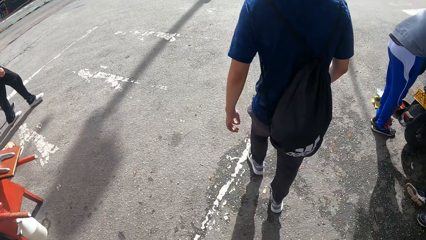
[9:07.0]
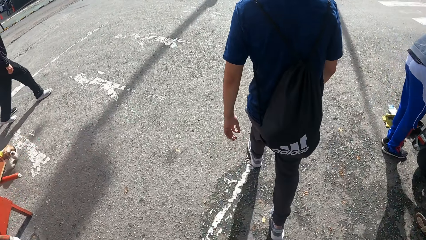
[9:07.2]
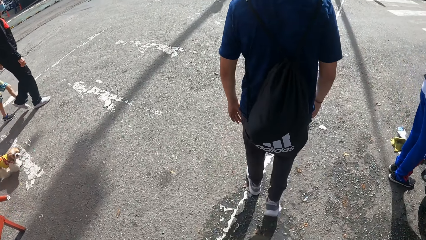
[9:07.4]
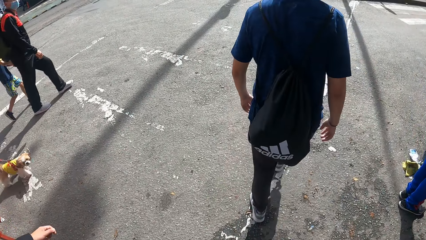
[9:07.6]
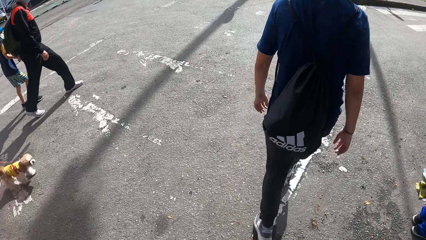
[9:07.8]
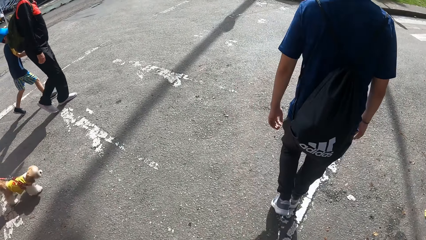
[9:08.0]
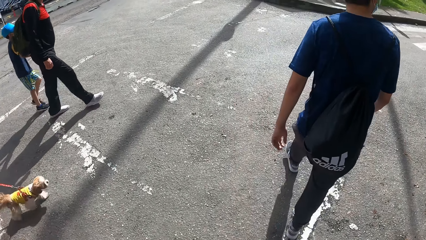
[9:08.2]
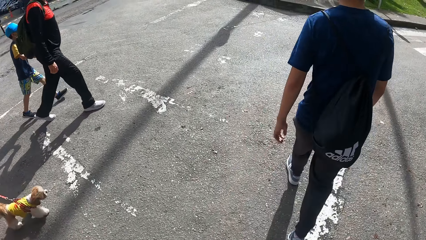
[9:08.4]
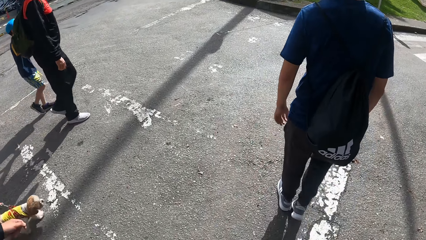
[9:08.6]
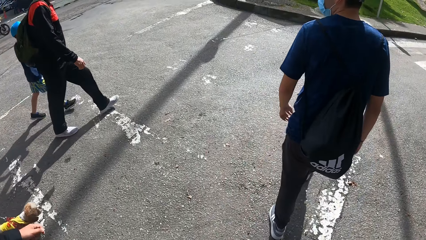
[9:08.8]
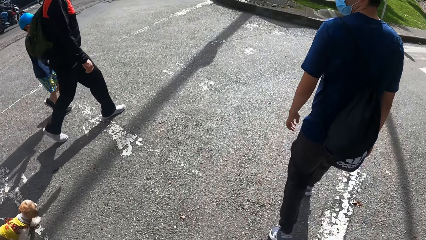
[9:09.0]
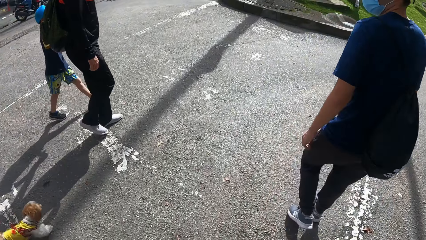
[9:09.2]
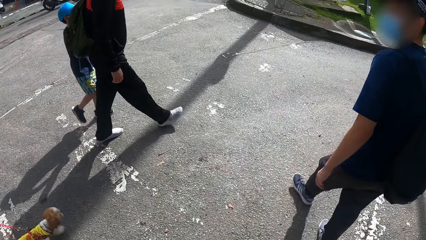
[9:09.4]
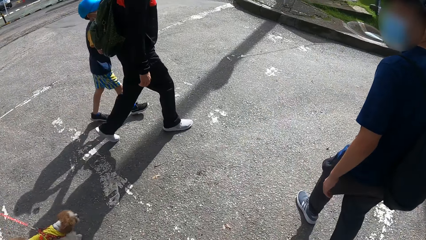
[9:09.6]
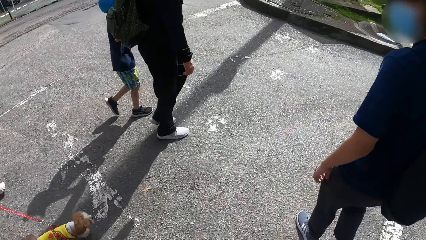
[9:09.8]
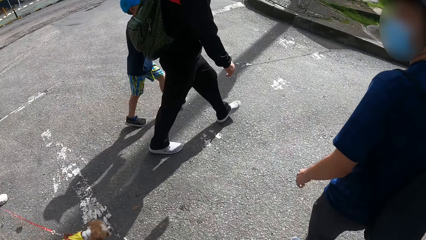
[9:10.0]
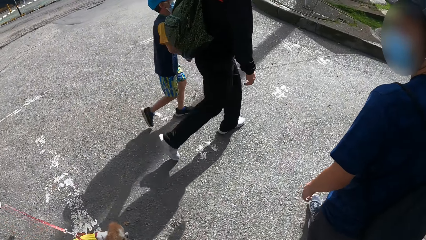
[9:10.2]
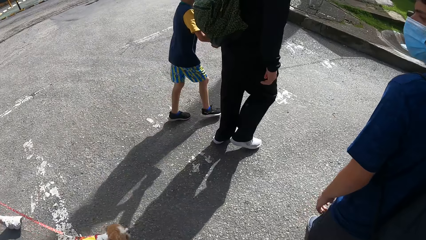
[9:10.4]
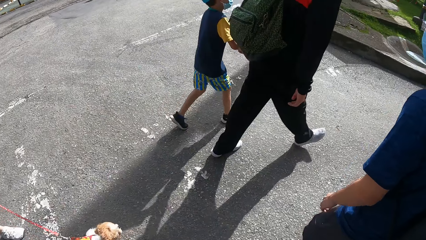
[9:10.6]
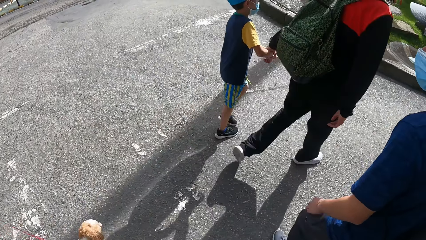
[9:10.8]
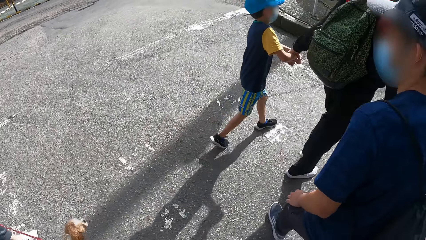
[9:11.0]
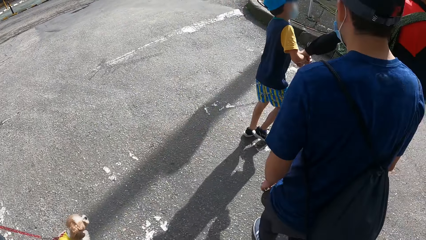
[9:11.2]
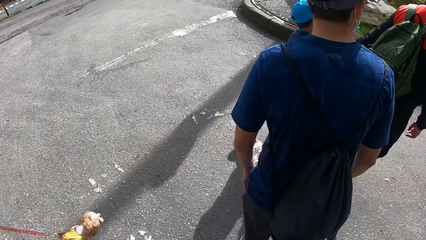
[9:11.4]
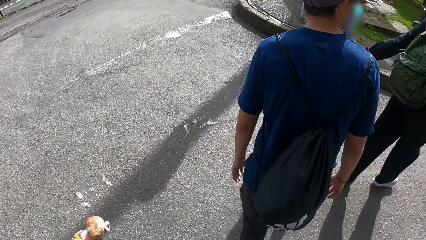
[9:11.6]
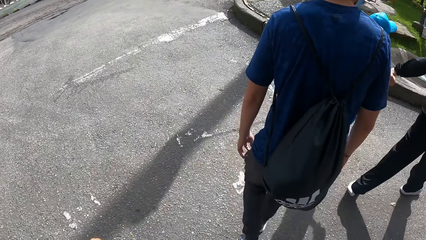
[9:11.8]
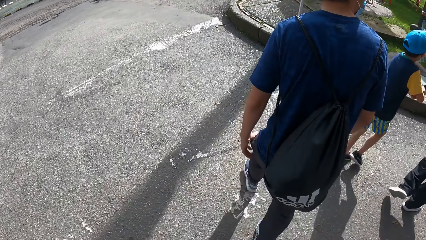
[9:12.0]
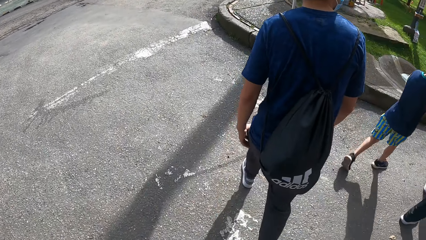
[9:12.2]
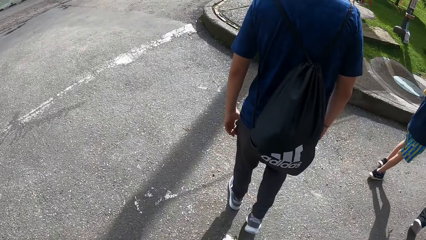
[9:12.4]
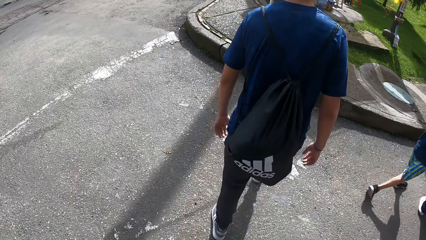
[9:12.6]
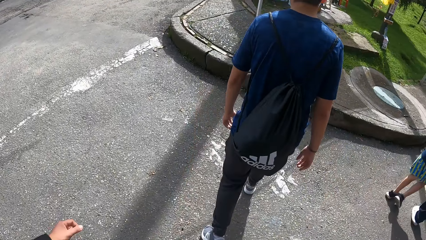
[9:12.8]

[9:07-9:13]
A boy walks past the camera wearer. A man interacts with the boy. The man walks past the camera wearer.

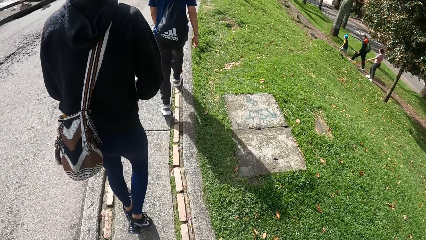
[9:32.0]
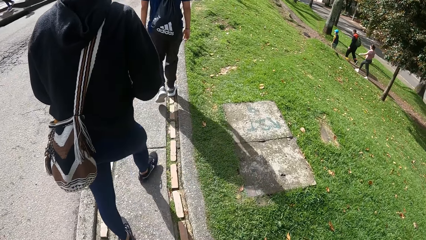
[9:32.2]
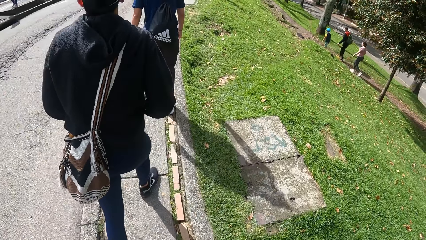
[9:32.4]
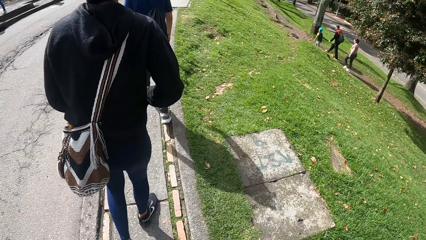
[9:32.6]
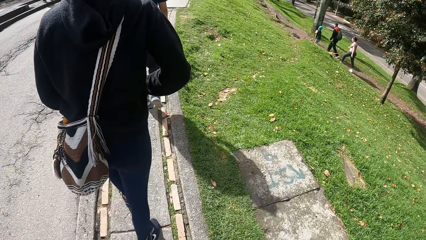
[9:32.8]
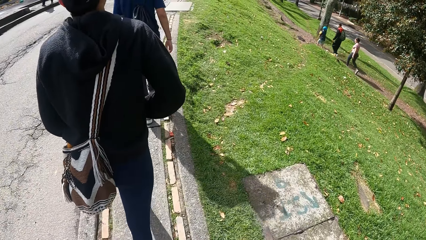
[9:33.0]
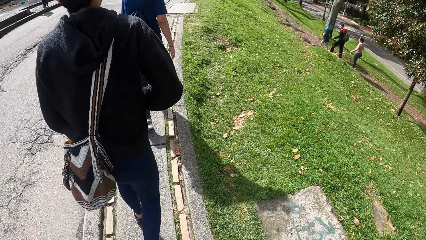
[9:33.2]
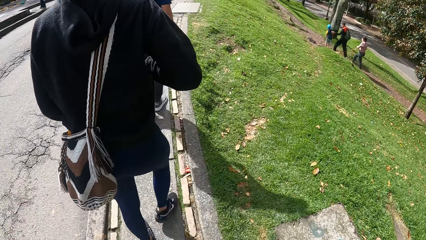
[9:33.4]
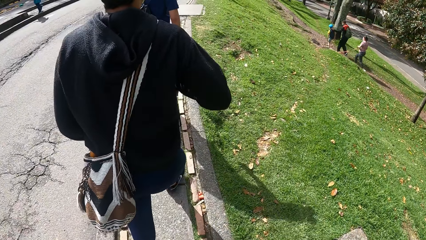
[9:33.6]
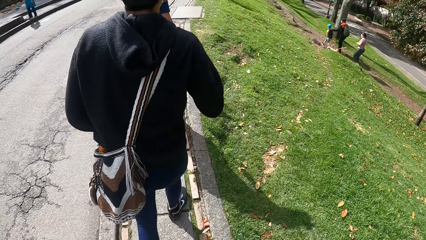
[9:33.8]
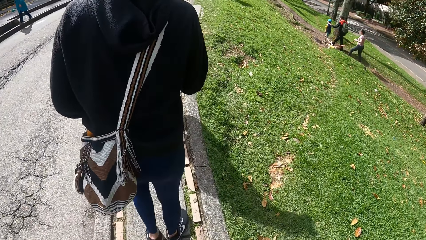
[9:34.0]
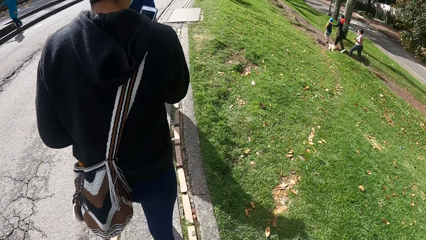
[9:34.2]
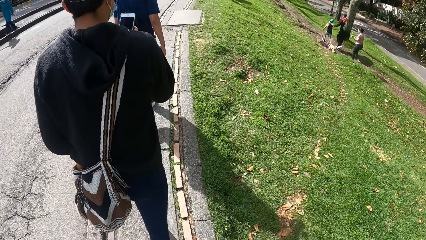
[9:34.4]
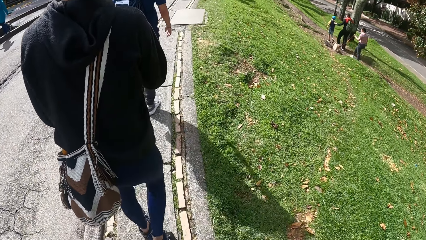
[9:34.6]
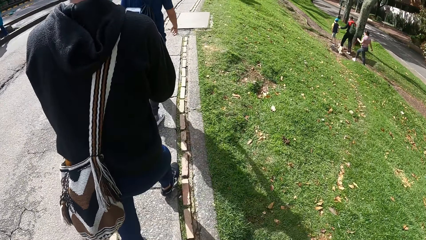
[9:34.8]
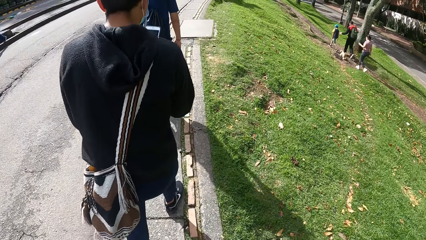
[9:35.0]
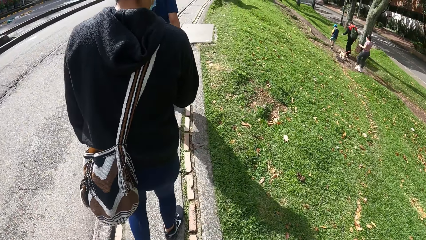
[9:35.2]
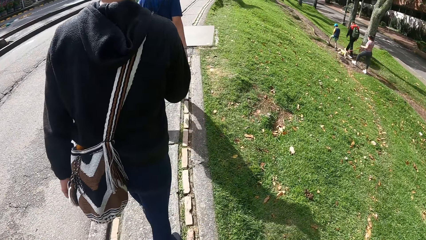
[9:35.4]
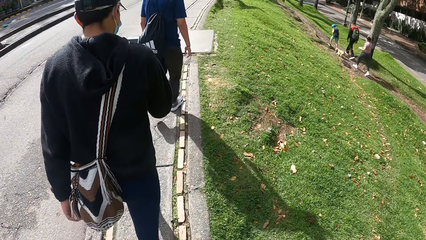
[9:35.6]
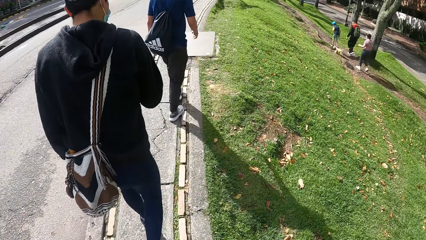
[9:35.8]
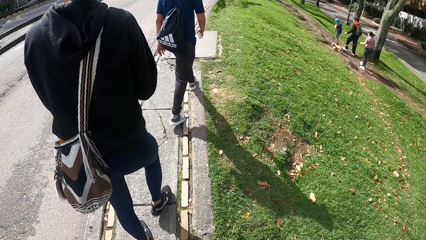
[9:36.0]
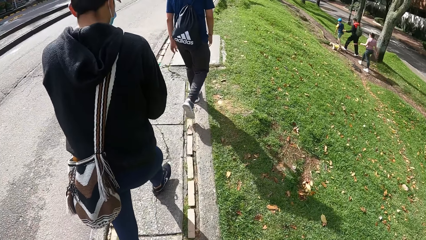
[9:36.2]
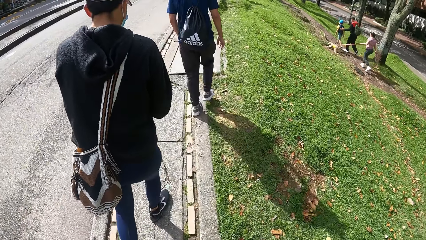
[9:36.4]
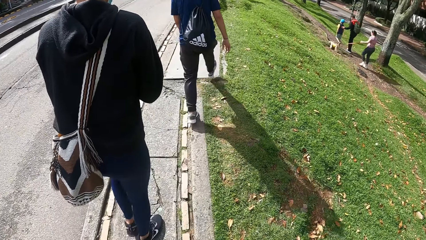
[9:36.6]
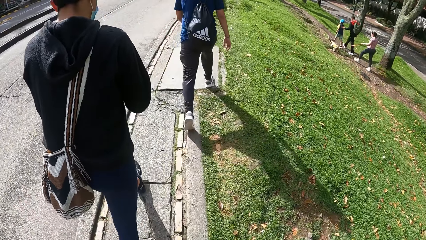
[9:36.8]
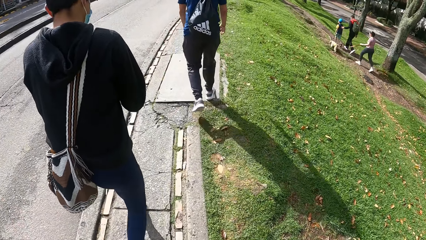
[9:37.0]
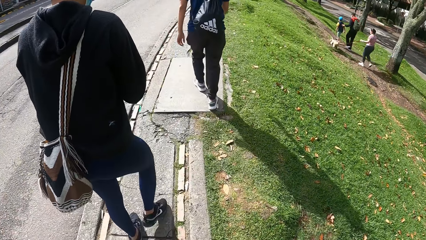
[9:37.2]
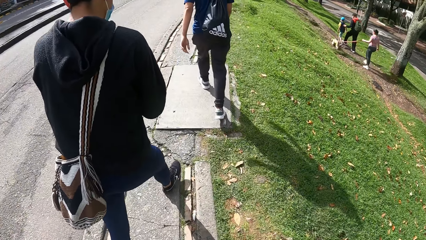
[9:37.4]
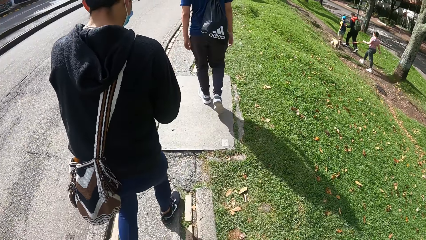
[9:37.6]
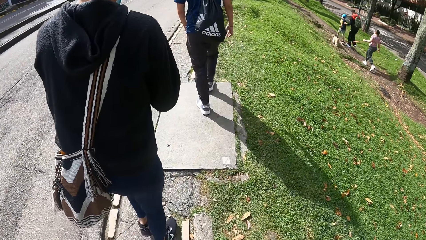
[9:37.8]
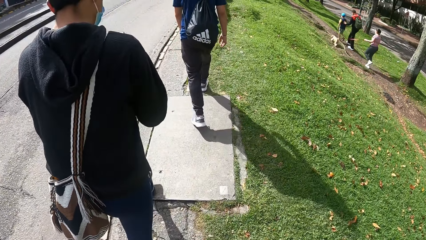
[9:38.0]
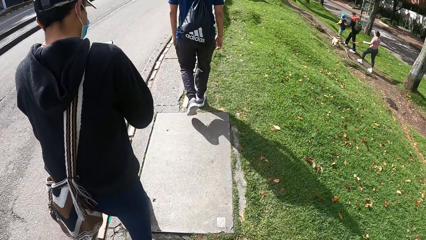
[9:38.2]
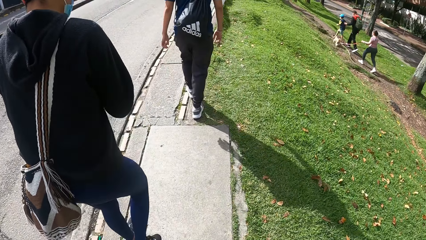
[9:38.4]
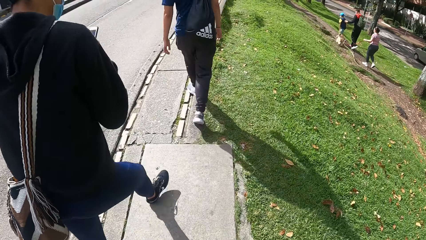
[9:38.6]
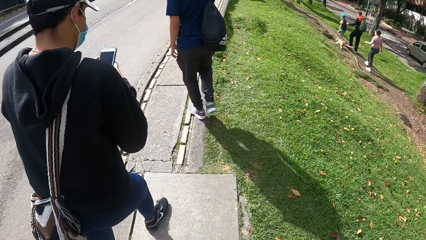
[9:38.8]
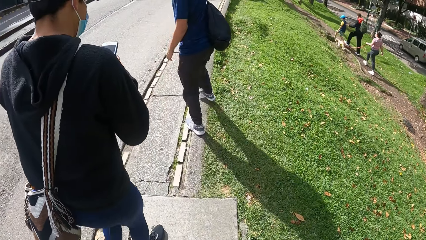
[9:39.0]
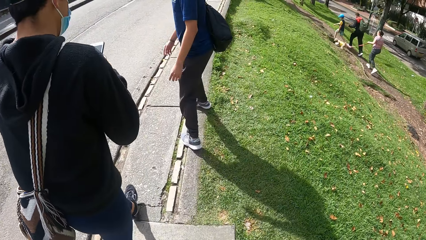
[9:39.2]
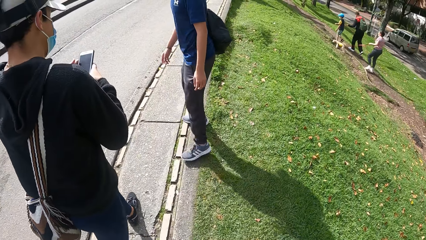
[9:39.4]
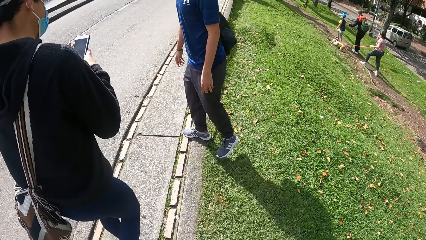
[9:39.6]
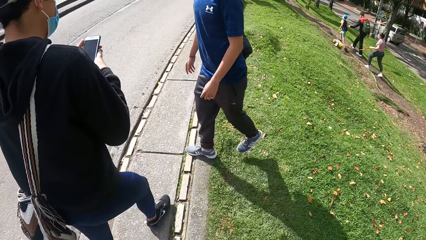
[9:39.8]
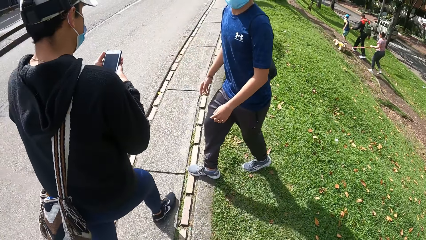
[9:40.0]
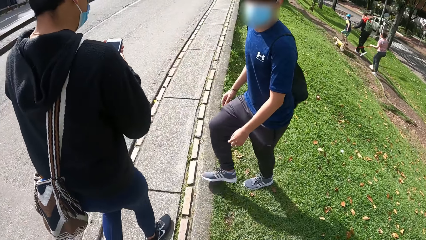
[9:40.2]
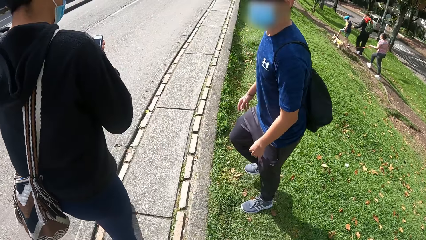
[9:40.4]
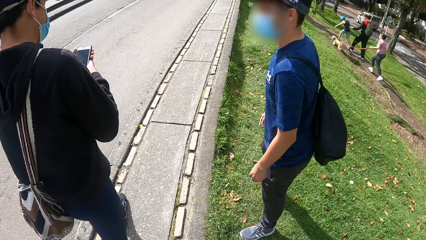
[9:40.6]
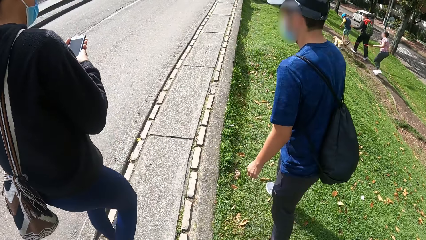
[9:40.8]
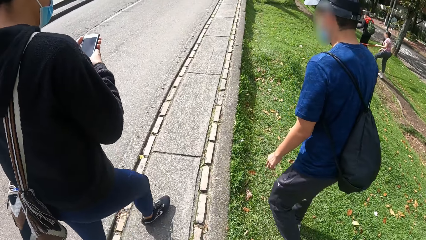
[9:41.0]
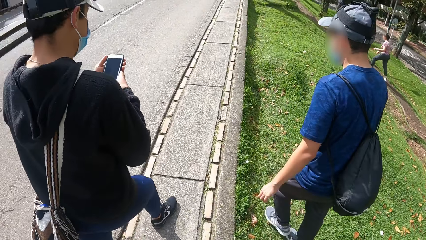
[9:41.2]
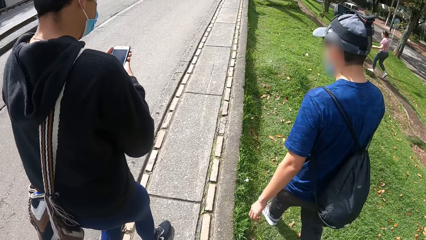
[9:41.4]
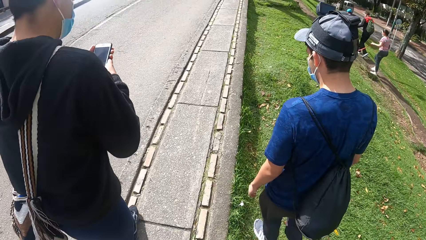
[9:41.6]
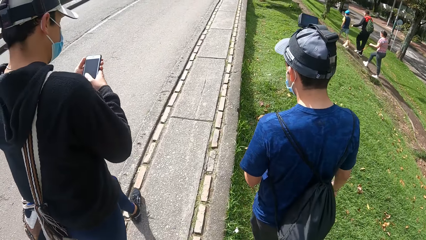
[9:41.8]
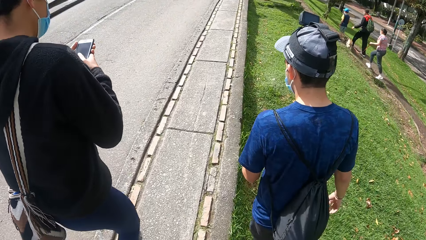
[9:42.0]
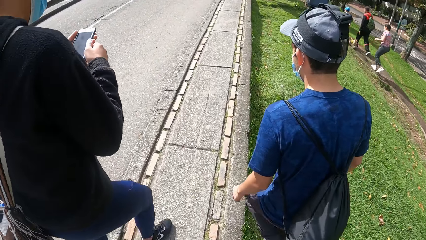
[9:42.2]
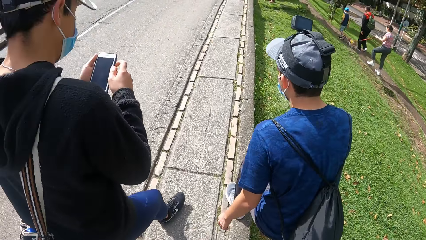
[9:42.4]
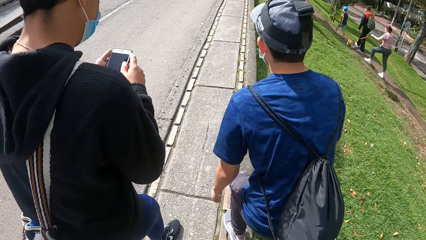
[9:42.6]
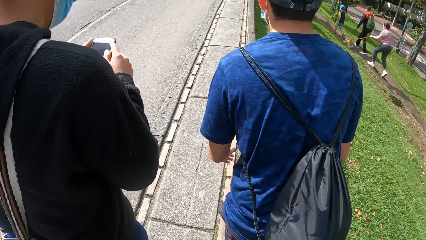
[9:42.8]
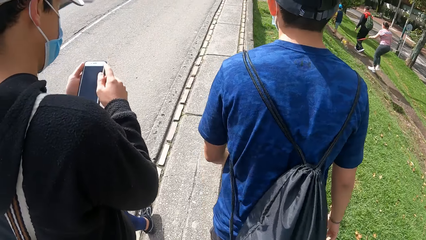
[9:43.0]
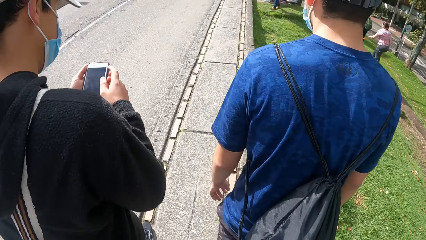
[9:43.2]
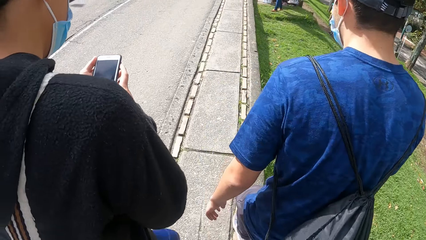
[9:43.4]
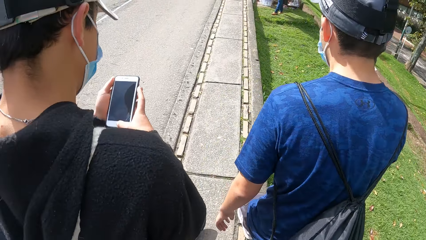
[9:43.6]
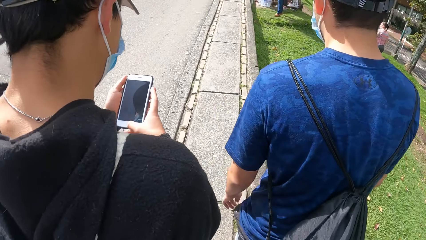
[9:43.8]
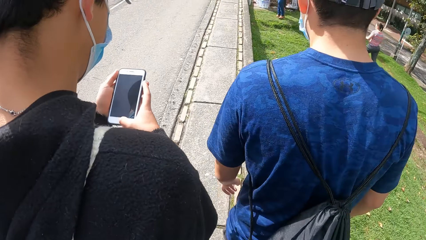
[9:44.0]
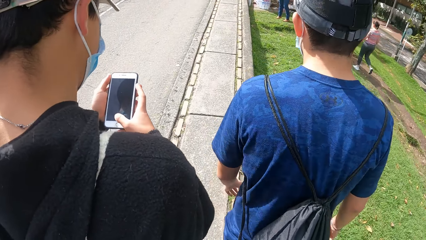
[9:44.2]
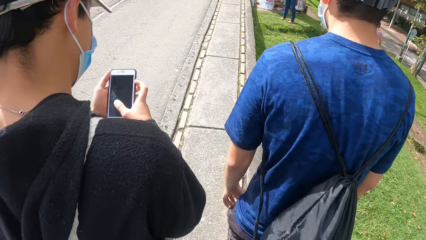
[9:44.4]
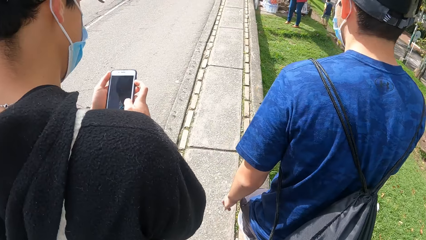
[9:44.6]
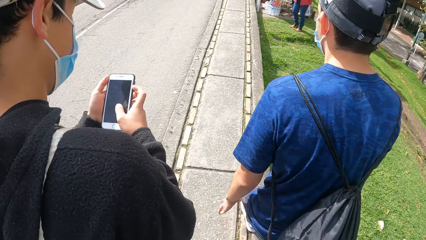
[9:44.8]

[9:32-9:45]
A man holds a phone with his right hand. The man operates the phone. The man operates the phone with his hands.
